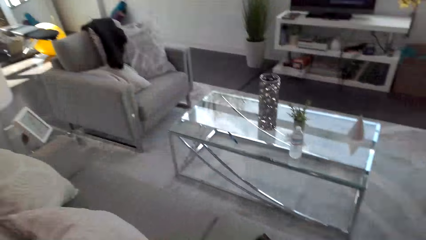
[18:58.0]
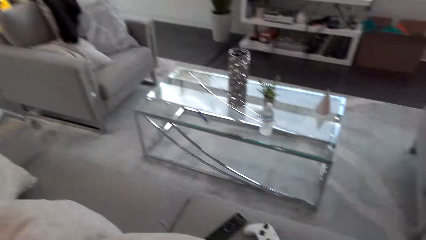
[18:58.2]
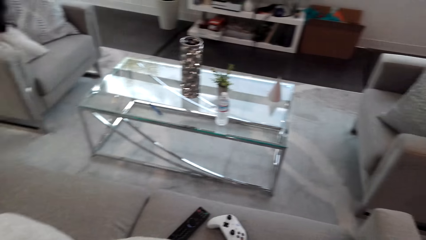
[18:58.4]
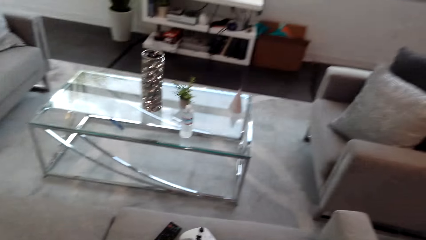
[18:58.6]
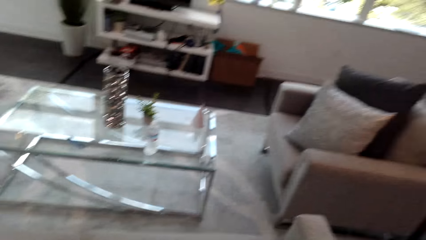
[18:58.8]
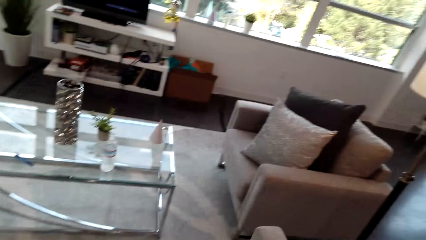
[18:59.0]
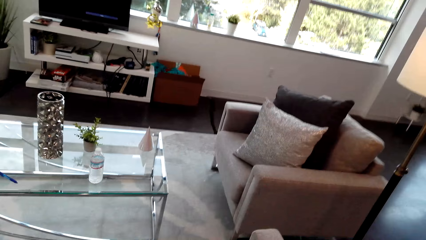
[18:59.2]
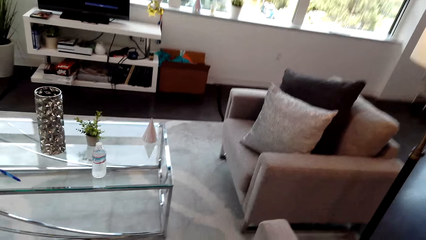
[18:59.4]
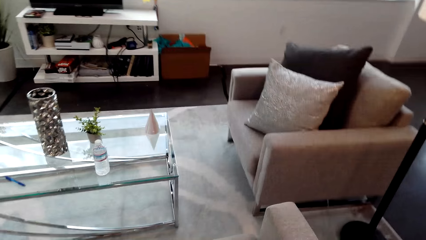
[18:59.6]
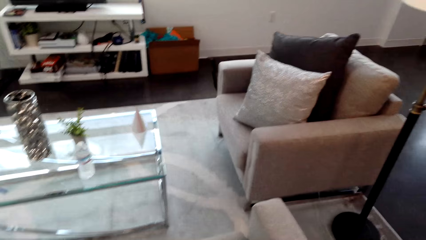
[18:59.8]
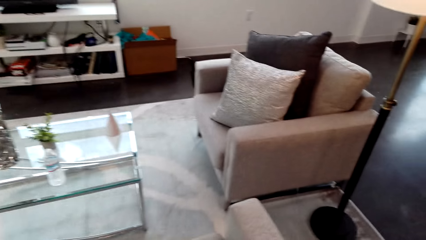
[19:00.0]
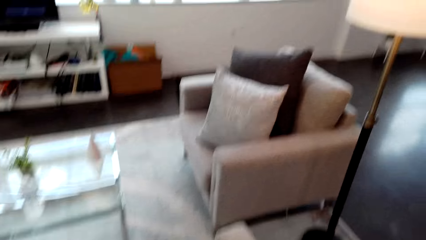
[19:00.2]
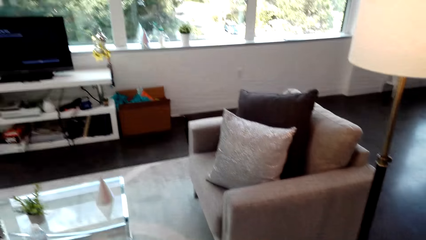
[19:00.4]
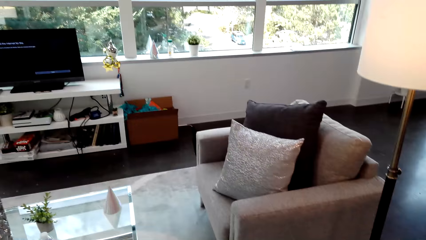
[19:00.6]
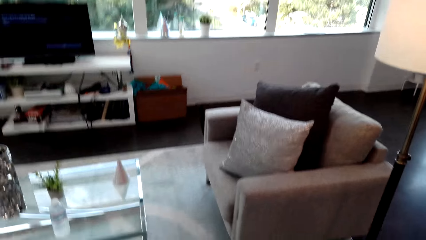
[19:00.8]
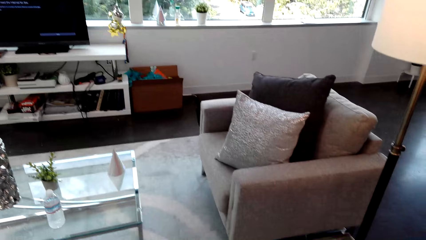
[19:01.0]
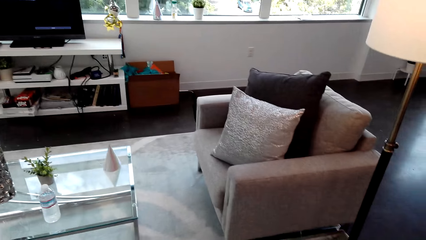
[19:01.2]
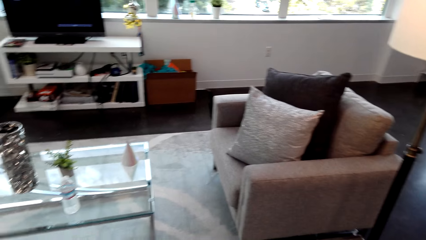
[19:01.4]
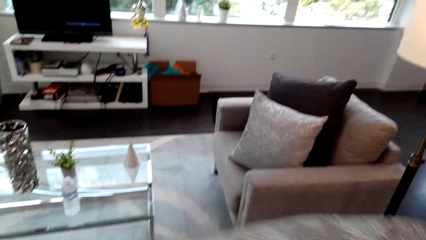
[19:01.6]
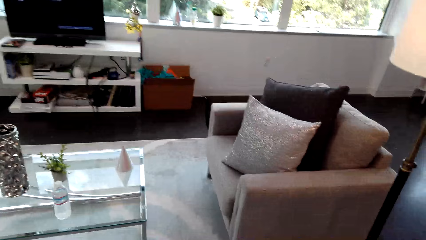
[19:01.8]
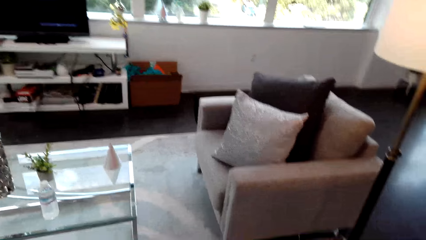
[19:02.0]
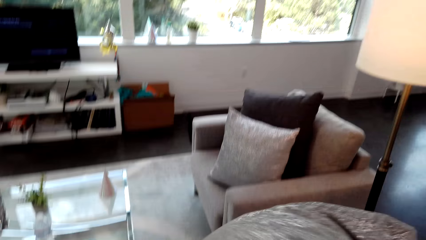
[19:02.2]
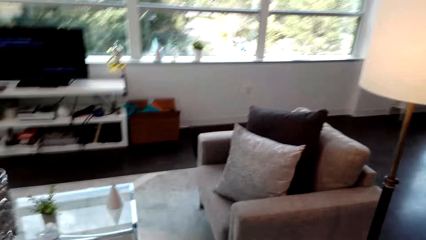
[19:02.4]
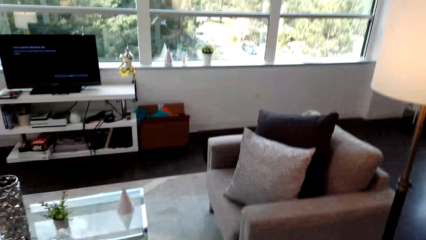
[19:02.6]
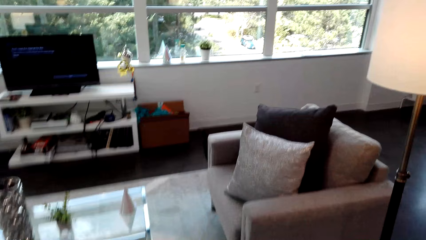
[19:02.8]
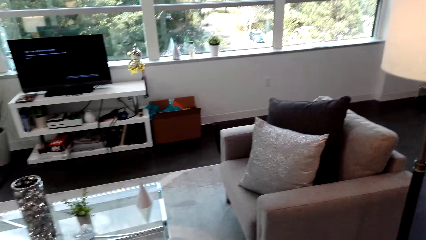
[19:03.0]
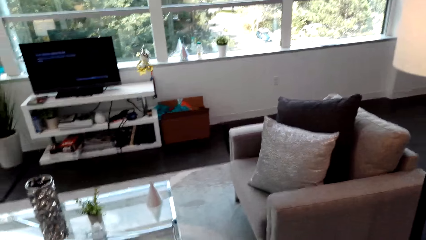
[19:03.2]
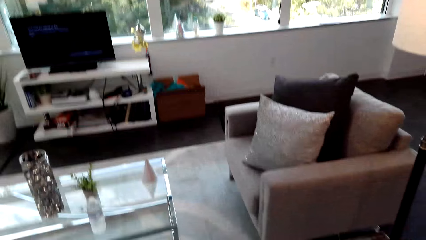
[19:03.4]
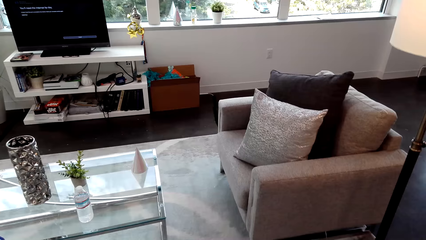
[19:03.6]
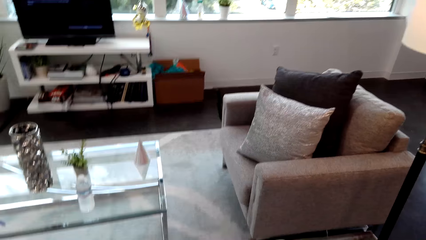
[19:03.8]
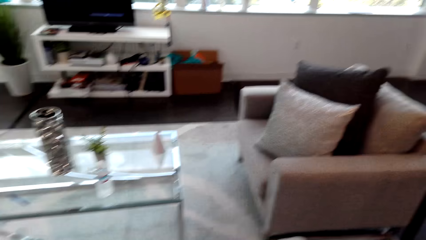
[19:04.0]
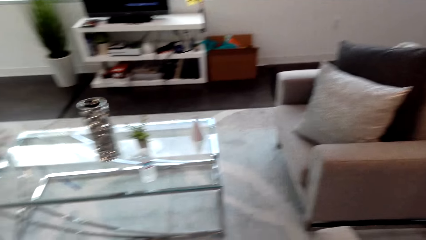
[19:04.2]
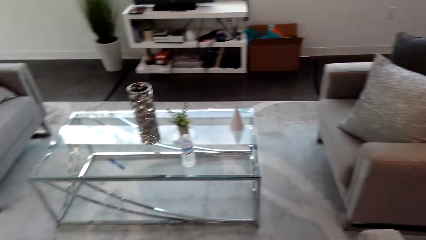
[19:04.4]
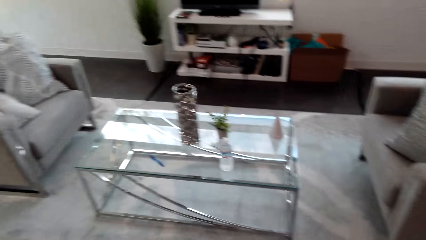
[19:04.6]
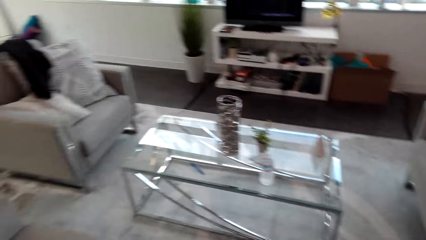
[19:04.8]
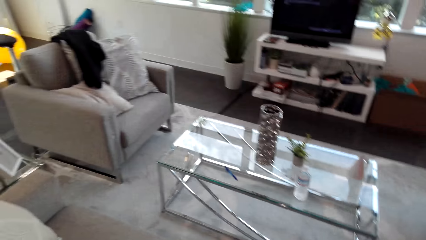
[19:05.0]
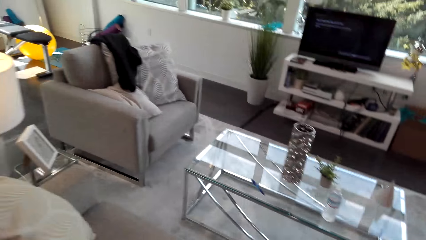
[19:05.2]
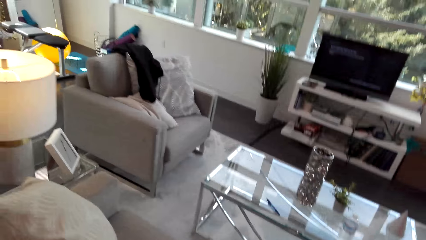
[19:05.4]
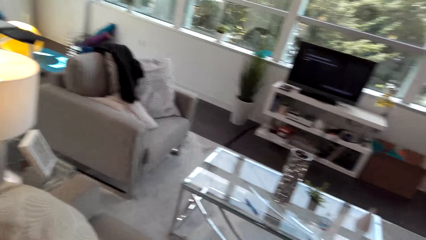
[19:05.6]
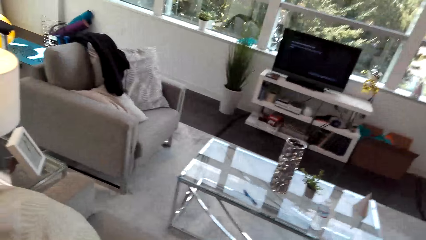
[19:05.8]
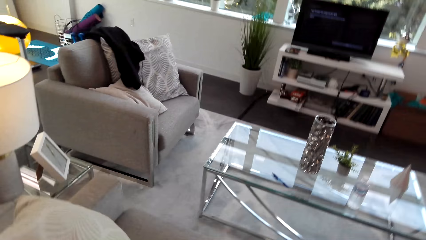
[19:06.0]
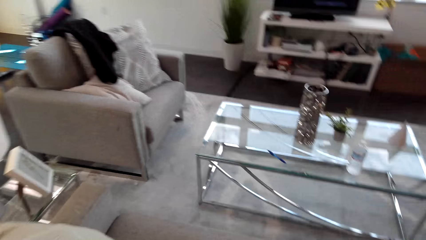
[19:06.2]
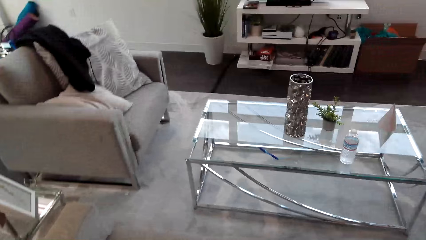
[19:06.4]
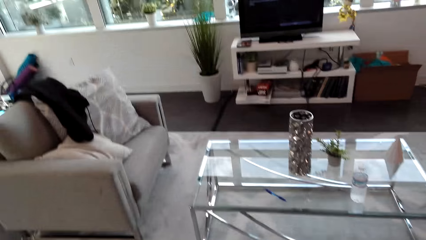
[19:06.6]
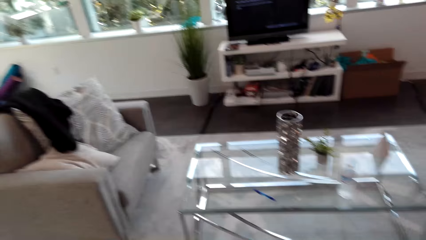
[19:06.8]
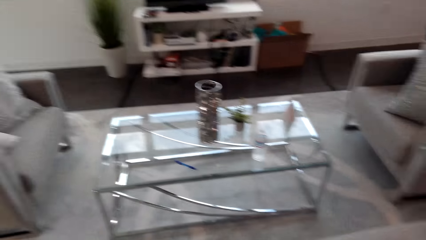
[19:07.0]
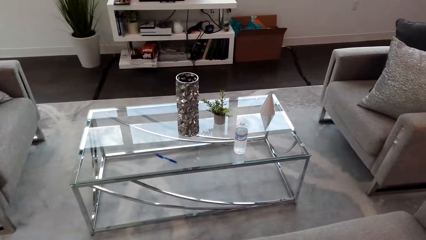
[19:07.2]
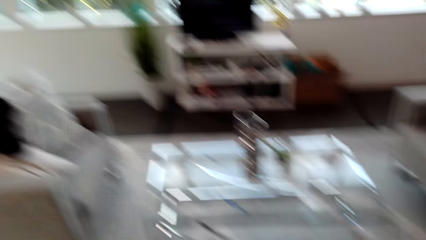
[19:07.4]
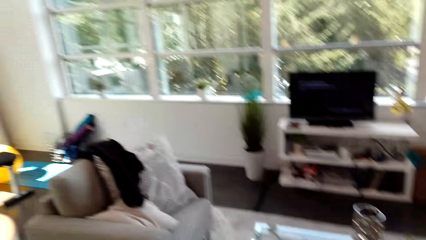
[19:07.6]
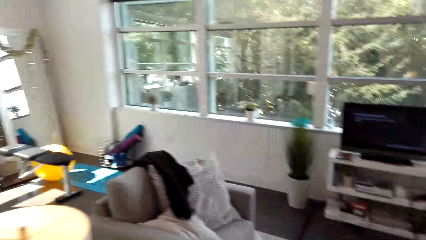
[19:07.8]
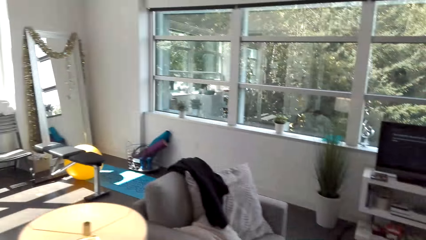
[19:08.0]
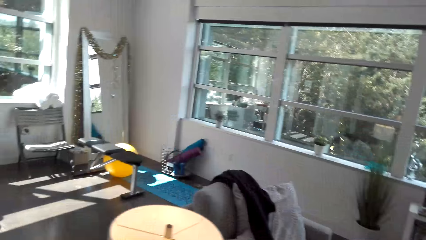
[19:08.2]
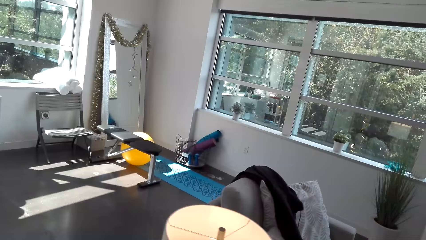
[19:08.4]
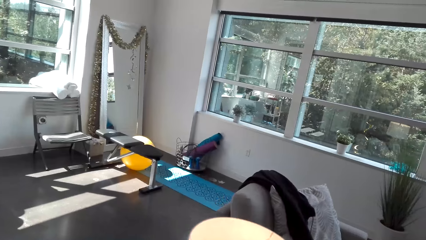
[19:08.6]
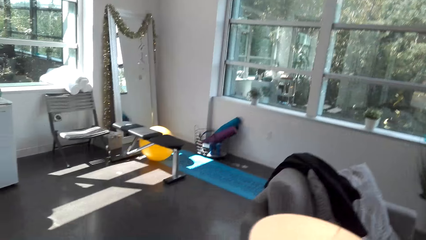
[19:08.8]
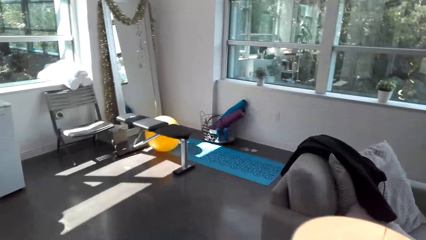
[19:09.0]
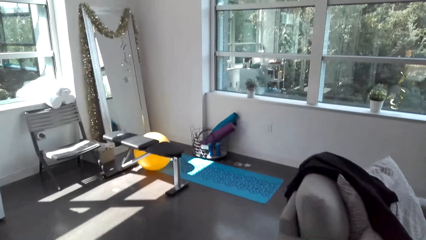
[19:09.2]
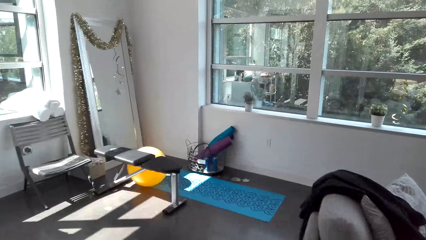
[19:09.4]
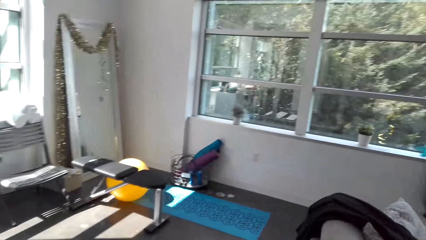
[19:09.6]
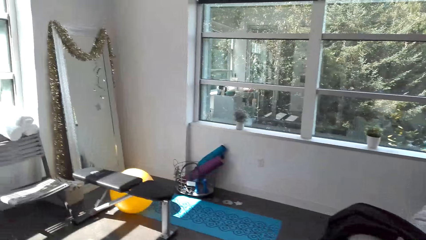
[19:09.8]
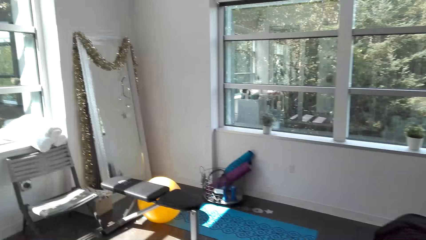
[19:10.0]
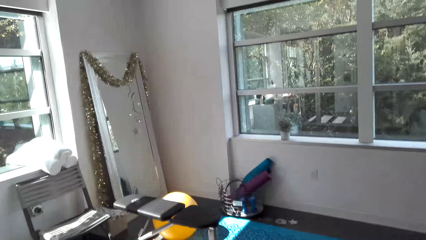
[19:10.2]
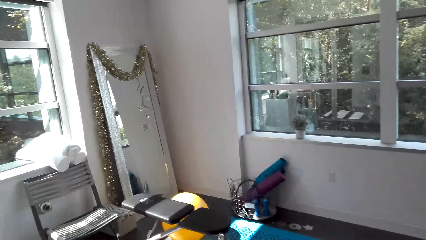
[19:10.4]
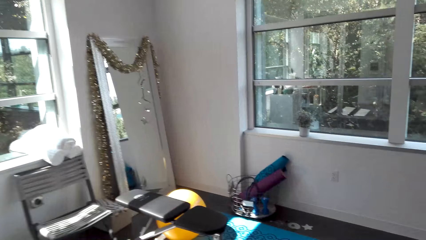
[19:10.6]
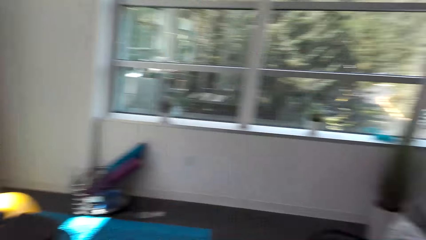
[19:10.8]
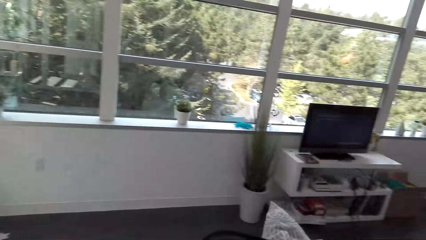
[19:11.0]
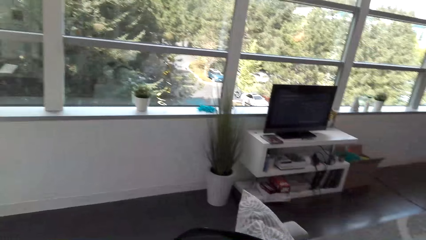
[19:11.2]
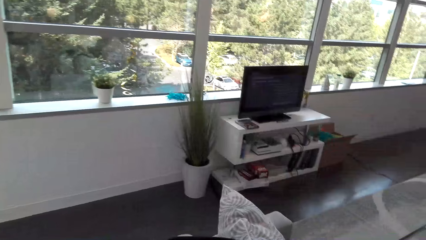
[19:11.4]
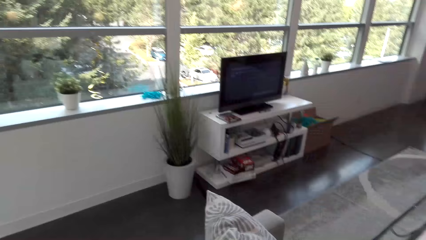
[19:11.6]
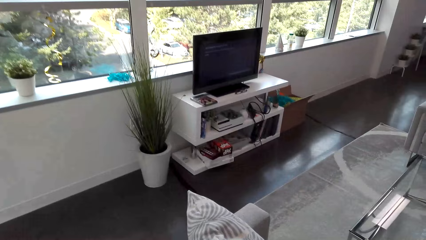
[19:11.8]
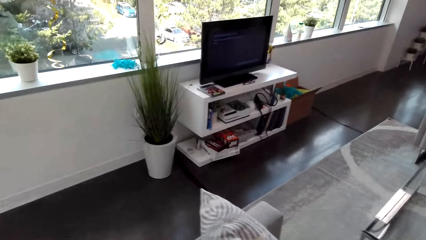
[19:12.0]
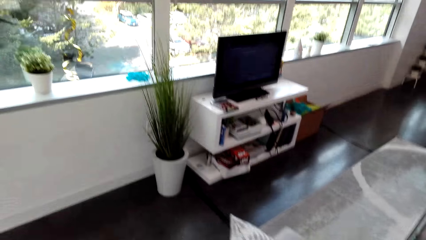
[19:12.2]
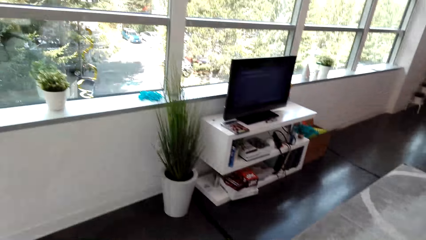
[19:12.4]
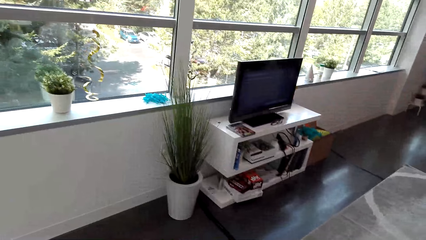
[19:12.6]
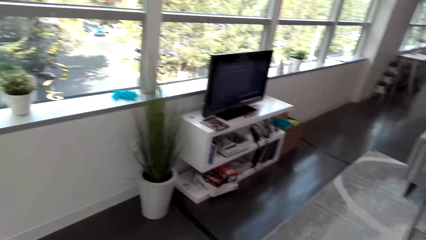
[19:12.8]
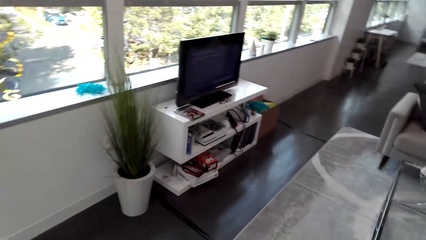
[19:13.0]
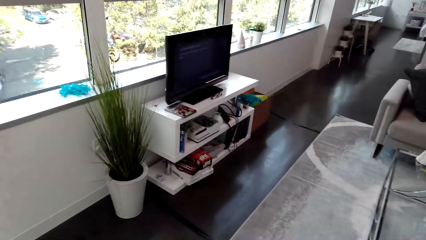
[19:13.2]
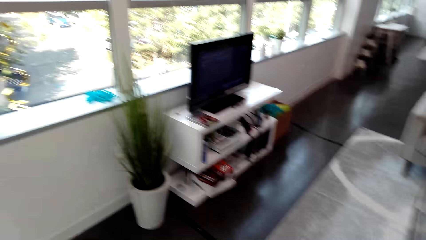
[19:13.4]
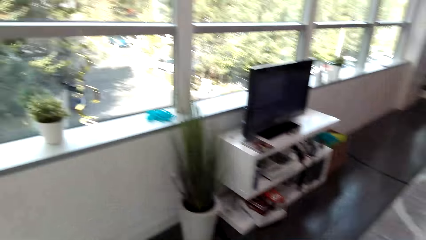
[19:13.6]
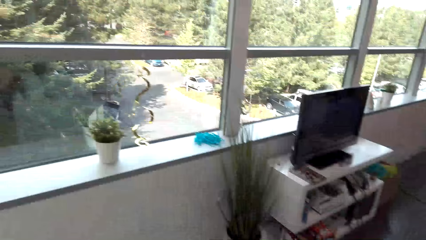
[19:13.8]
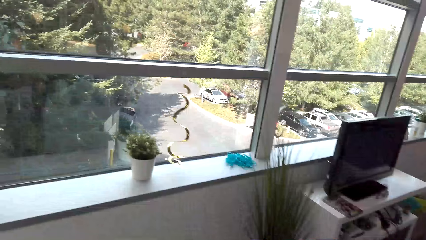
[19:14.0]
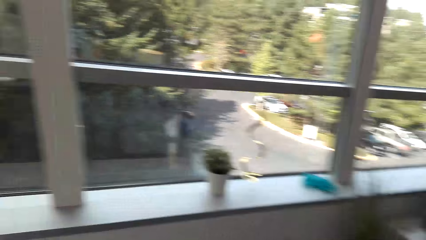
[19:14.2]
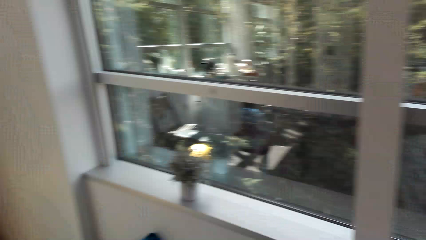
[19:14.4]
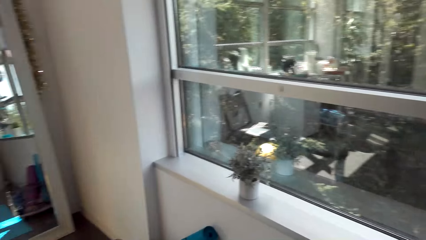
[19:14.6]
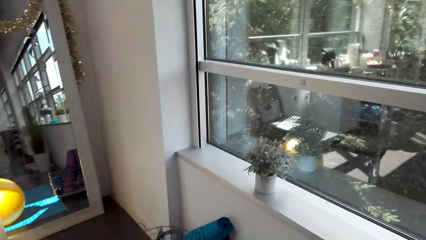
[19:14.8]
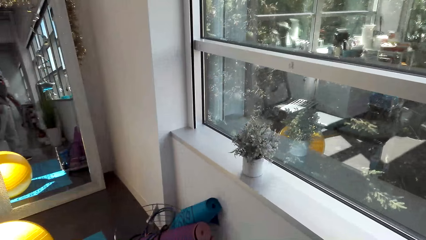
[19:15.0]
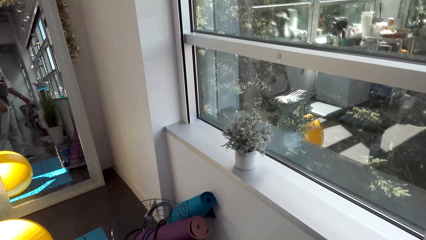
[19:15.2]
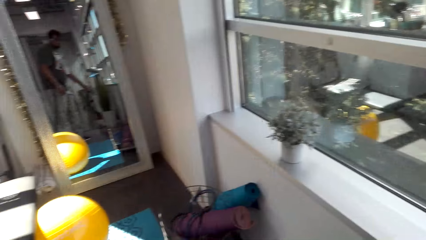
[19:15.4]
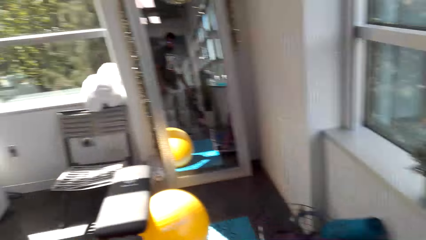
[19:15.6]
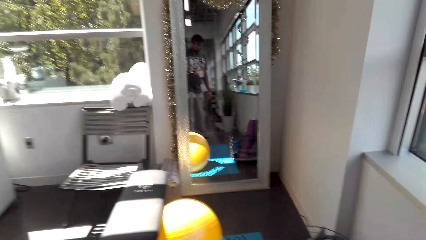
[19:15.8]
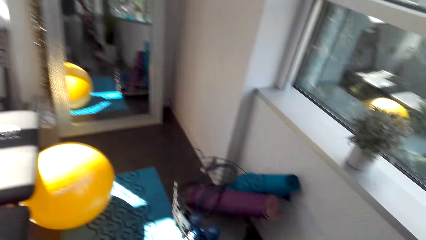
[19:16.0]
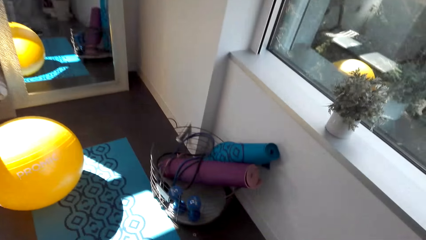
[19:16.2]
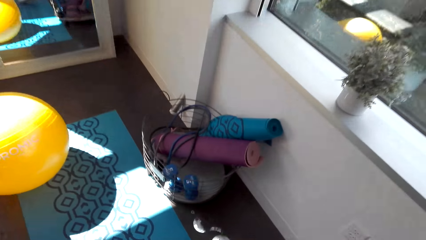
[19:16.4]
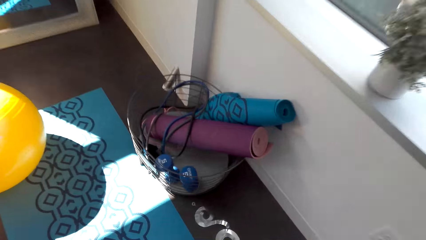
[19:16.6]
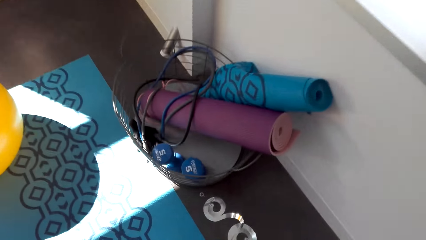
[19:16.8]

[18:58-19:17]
The camera wearer looks at the table. They hit the pillow on the seat. They look around. They walk around. They look around. They turn. They walk around. They look at the window. They turn around. They move to the gym tools holder.
